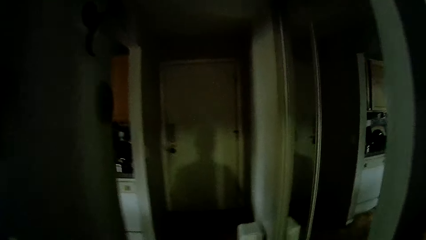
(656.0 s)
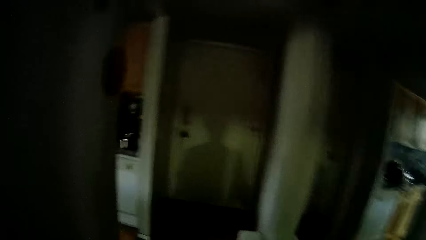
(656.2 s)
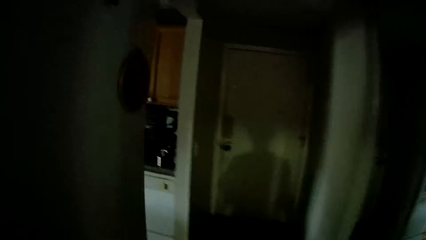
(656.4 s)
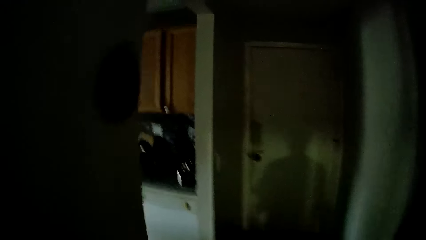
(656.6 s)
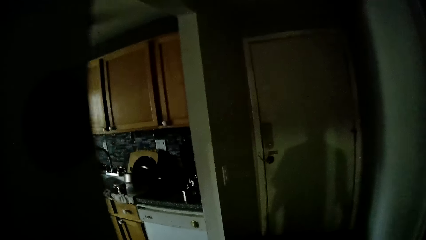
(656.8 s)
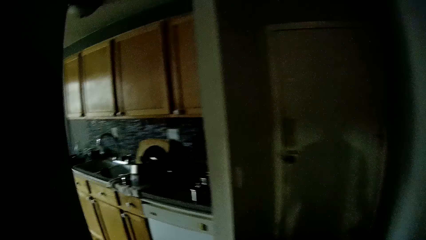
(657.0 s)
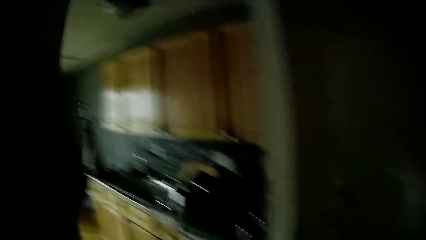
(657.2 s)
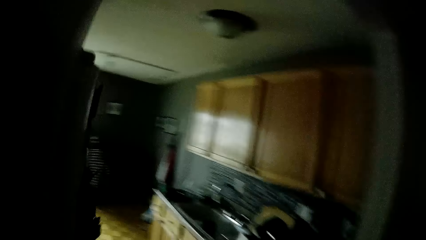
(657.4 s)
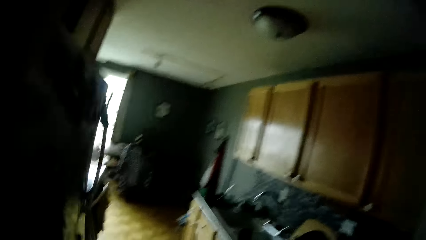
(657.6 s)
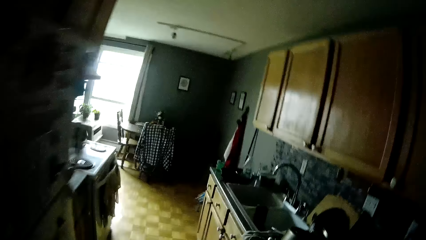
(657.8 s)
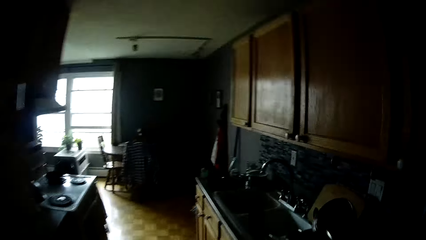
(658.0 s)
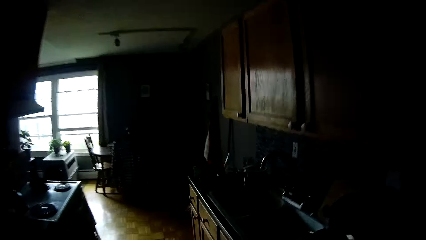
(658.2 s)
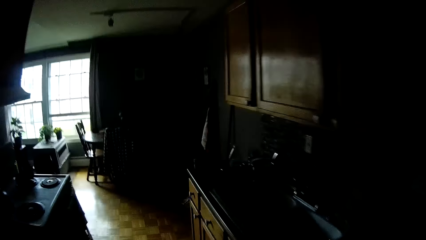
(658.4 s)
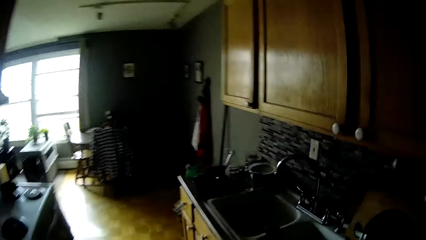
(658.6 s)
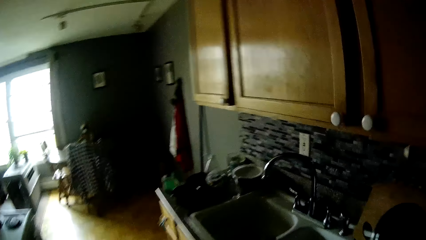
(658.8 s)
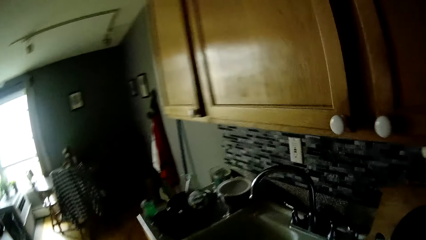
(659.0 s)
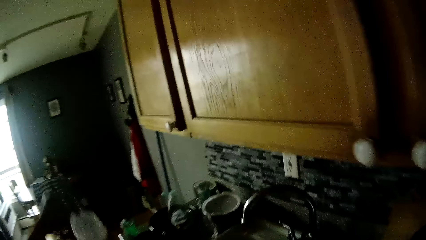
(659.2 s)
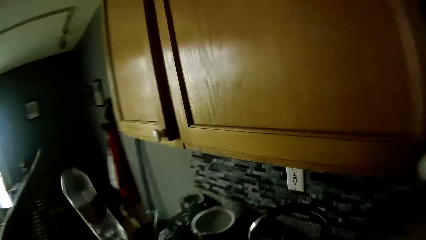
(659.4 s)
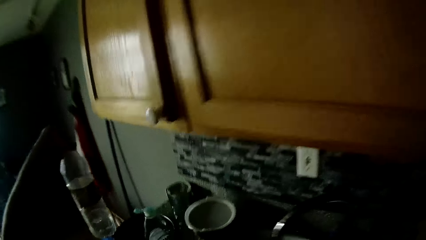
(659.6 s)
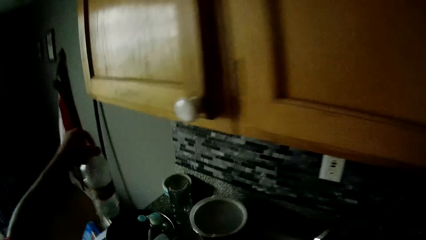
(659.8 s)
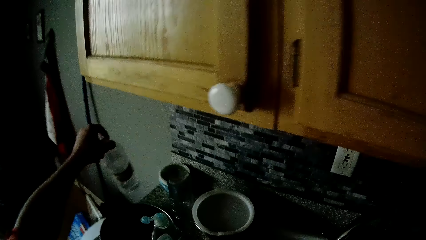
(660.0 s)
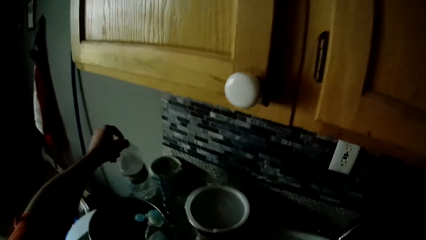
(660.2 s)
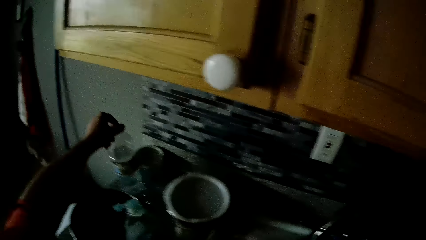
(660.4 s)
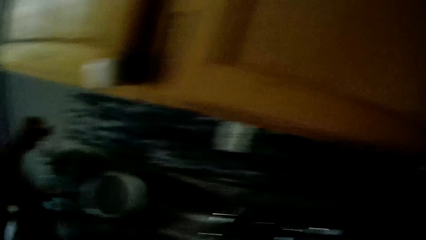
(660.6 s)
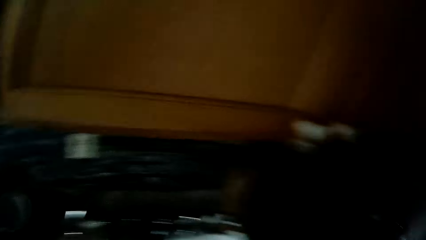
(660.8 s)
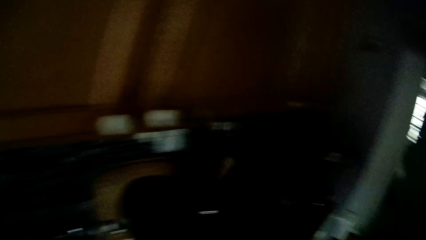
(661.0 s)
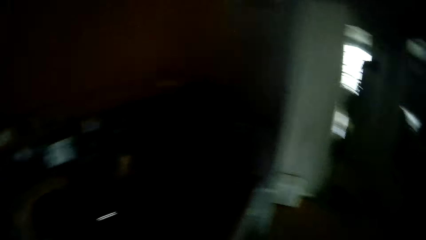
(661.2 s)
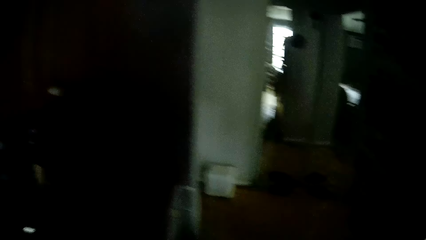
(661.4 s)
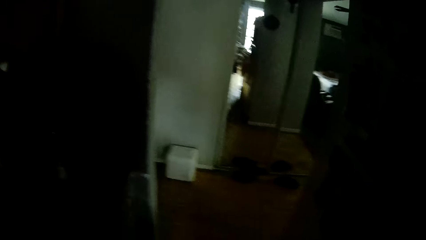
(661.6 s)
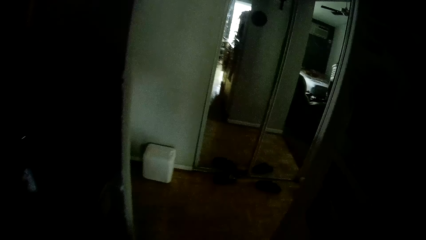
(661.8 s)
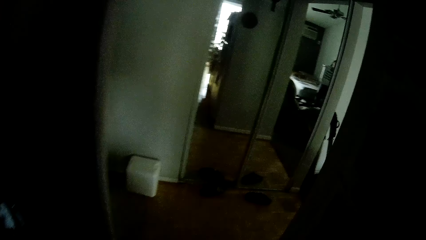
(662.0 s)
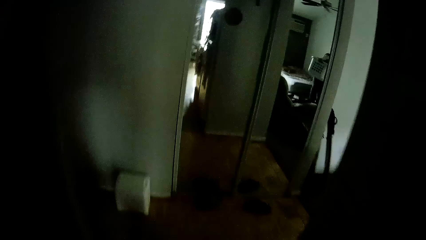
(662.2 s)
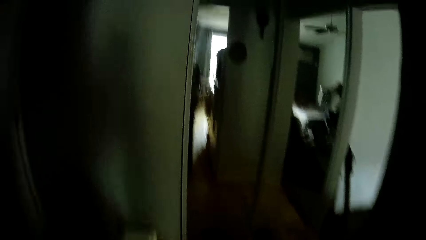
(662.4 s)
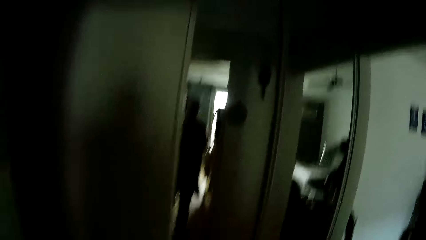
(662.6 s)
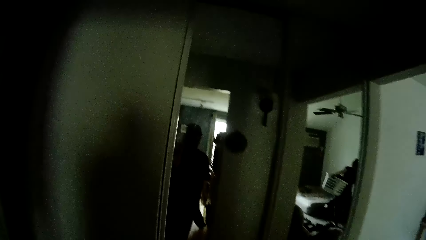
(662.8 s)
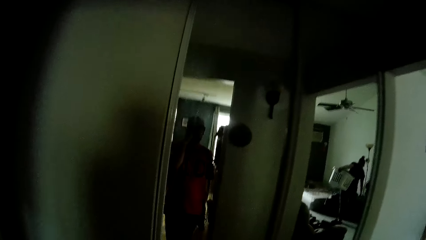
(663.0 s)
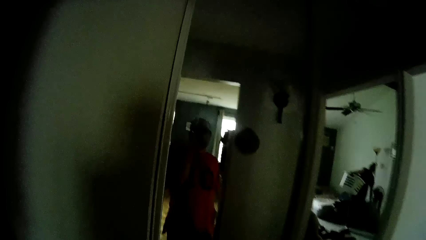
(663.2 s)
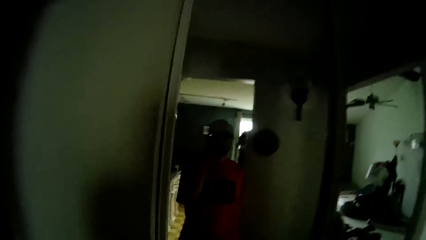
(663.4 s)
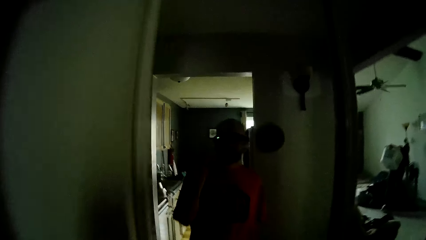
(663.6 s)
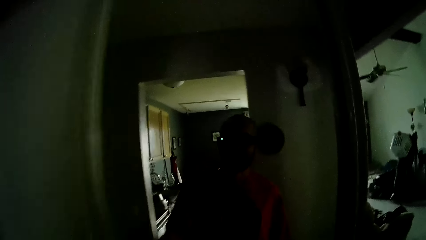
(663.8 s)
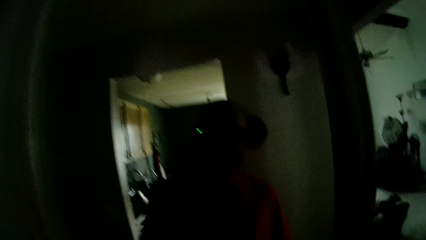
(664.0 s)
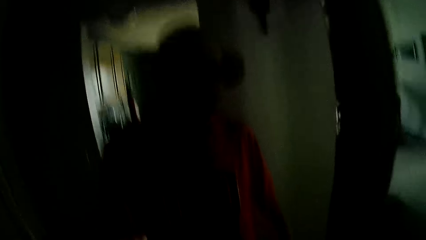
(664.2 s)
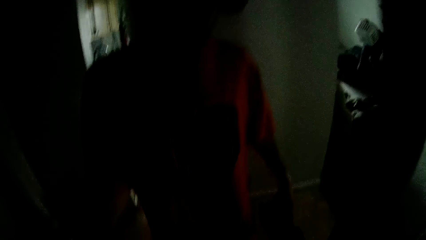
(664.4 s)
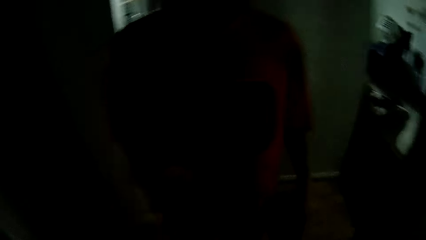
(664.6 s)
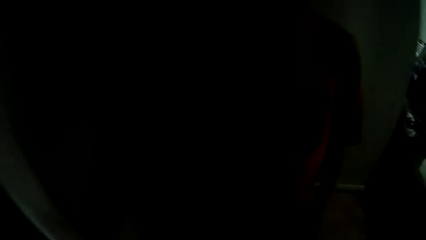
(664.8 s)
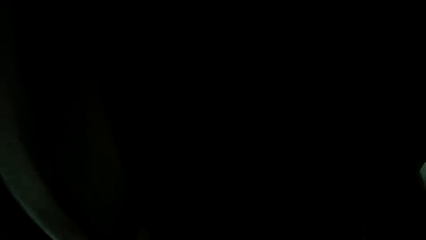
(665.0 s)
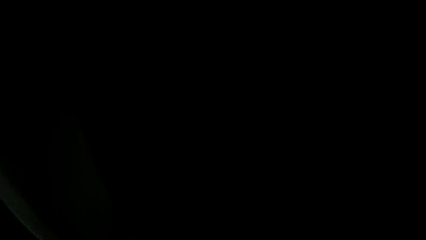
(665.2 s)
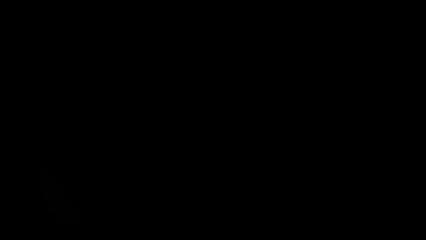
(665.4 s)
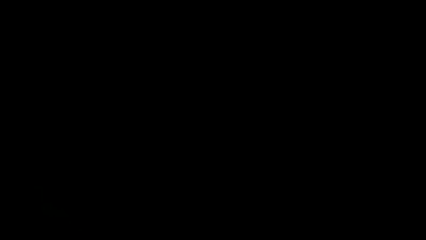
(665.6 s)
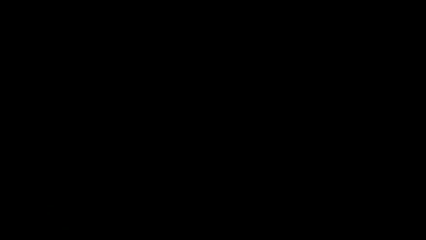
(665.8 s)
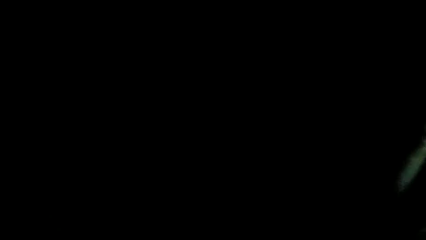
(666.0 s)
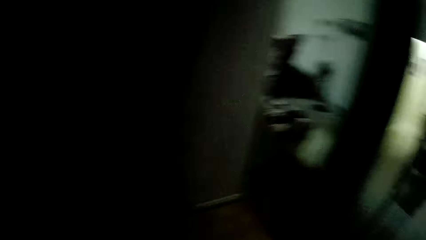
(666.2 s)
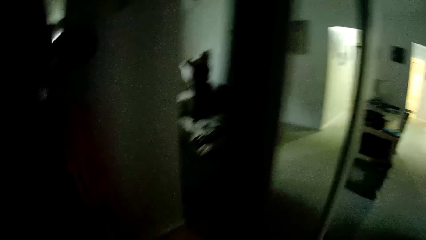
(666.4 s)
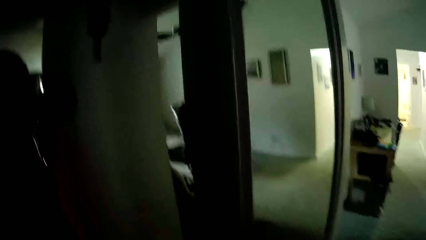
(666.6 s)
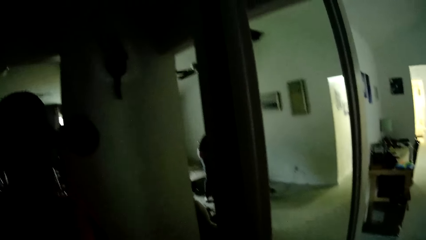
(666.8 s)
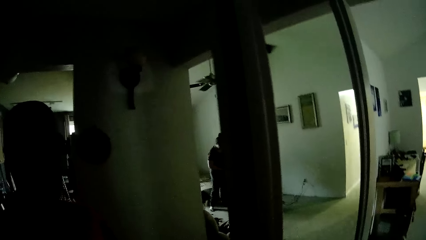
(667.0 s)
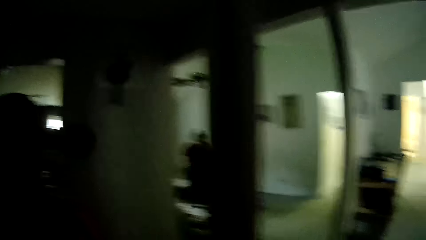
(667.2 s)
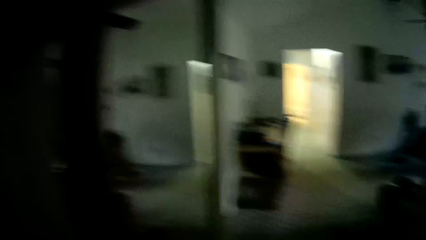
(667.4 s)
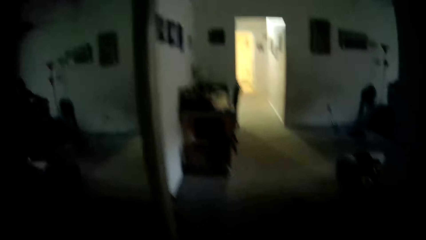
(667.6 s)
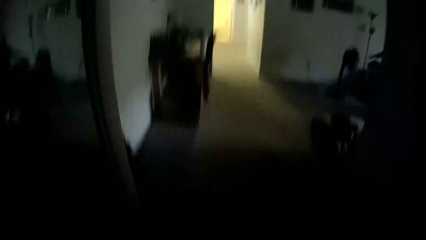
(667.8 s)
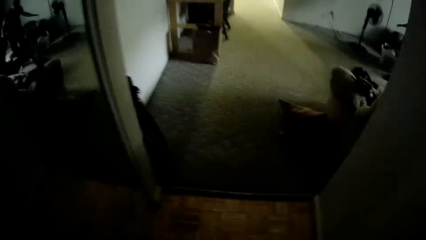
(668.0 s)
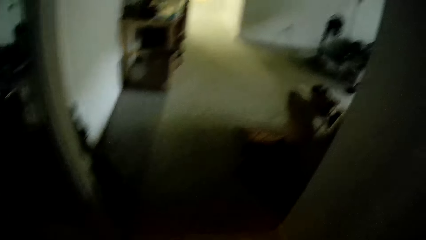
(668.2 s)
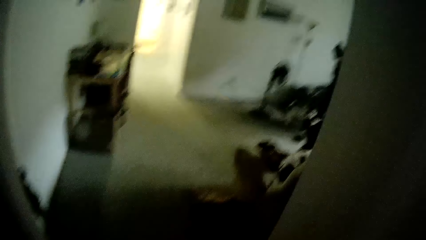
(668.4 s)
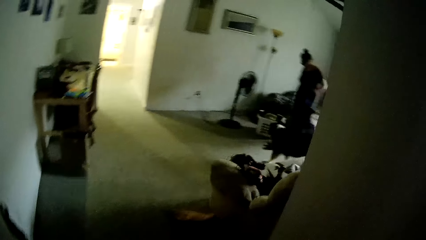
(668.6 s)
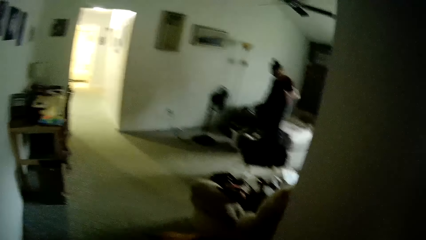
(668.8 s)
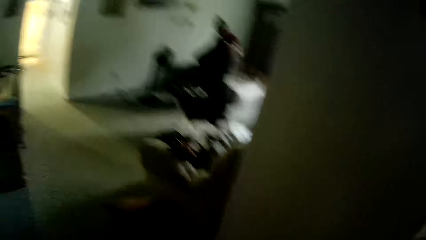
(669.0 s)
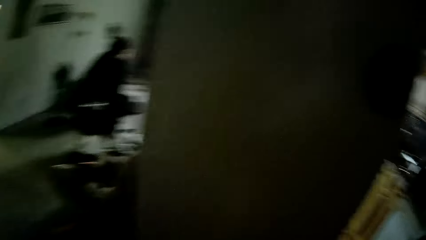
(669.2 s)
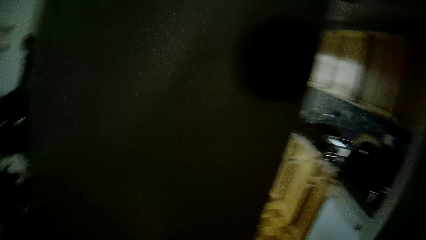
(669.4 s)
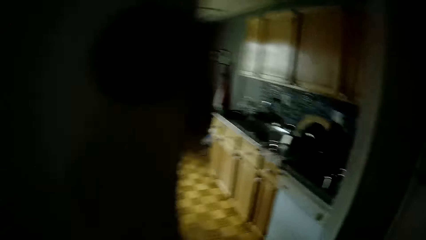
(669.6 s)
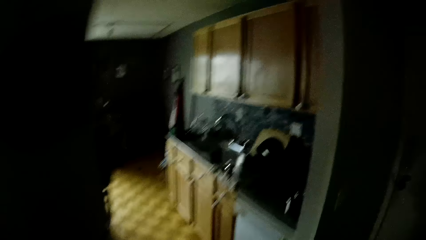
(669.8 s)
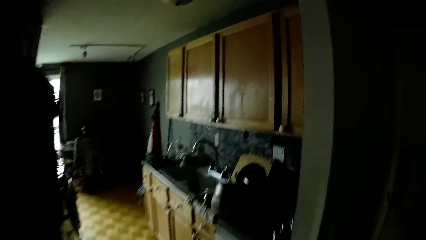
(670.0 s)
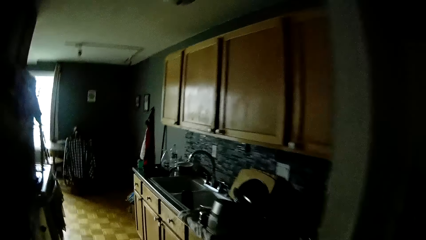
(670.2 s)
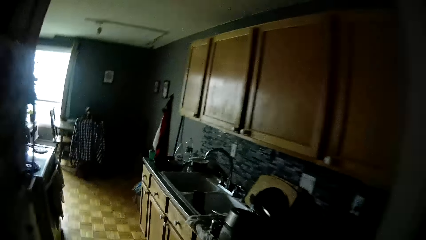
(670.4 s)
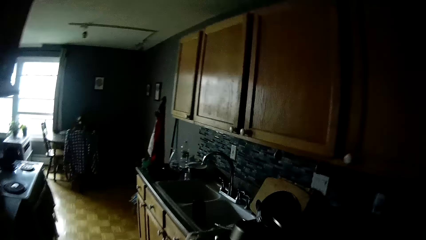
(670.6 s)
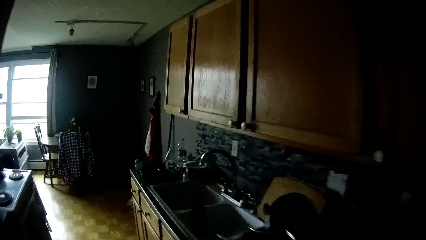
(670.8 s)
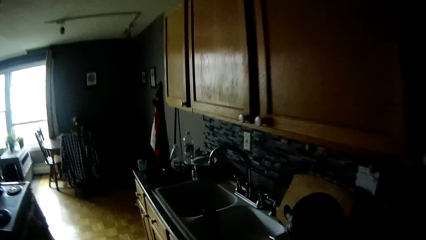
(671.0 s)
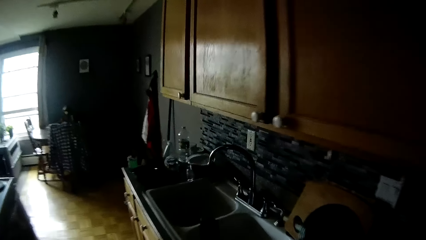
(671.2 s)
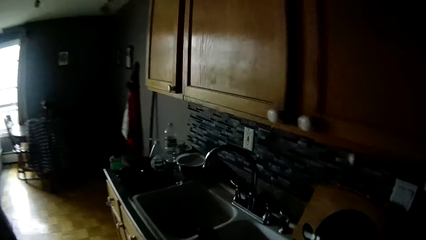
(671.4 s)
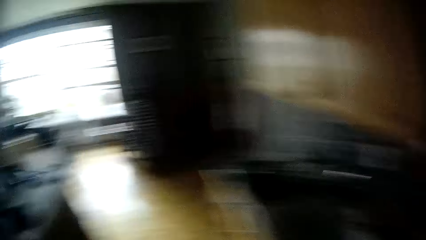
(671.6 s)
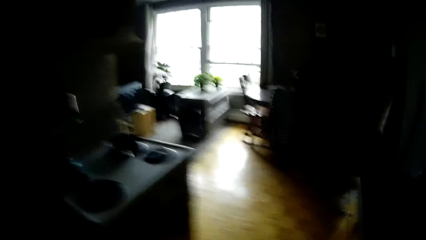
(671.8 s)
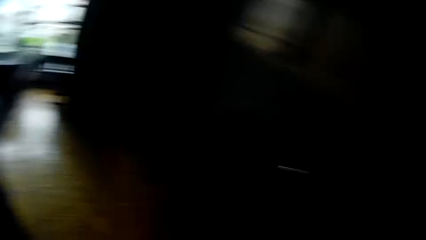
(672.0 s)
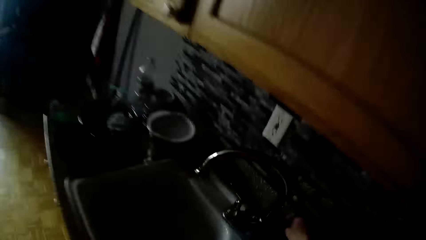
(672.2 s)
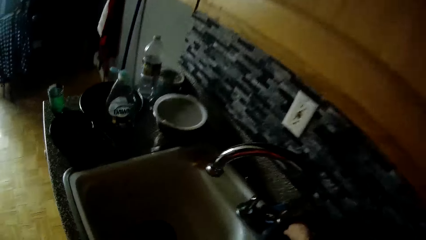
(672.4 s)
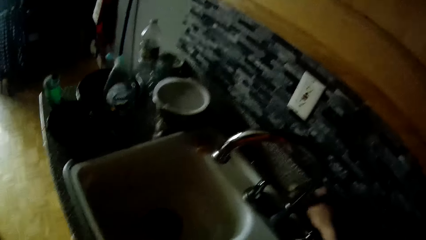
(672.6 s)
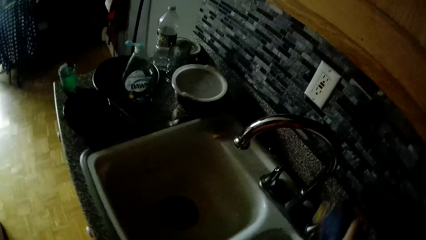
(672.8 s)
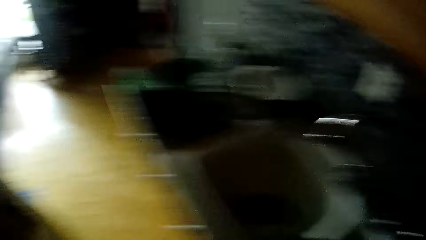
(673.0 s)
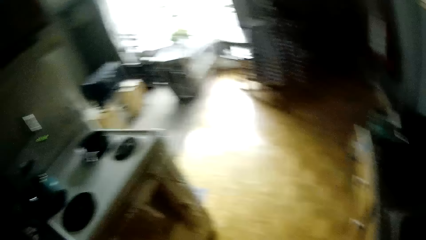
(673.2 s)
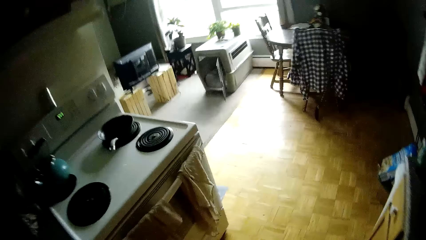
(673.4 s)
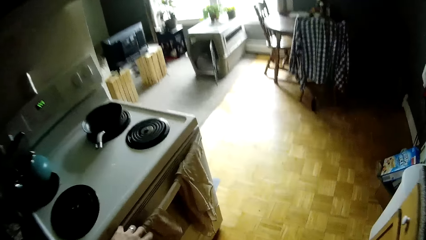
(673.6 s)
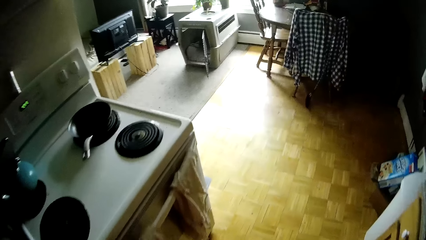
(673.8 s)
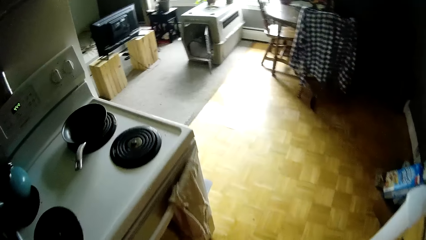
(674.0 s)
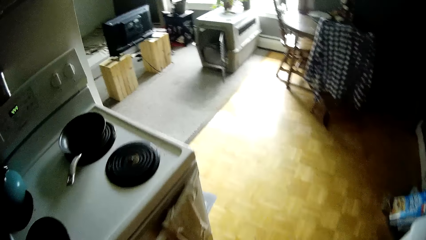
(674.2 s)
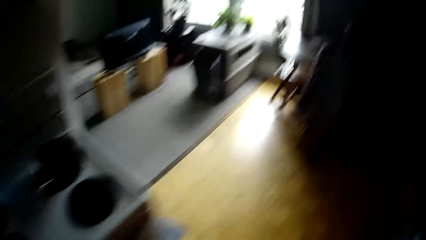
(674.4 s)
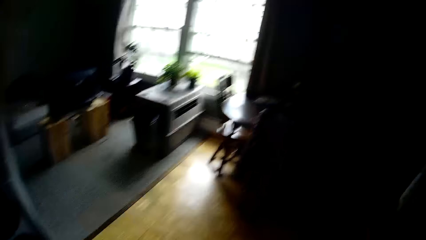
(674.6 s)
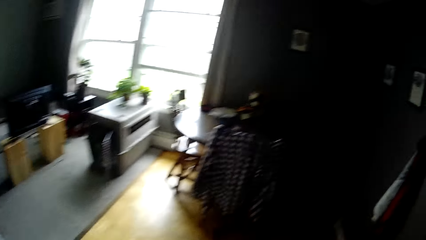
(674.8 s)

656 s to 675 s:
The camera wearer walks into the kitchen from the bedroom. He drops a bottle on a kitchen counter with his left hand. He walks. He looks at himself in the mirror. He walks. He picks up a sponge from a sink with his right hand.
